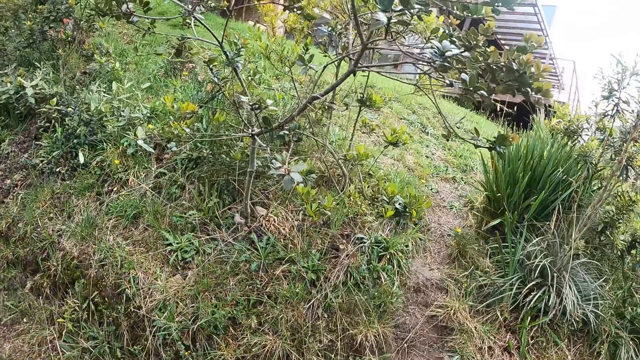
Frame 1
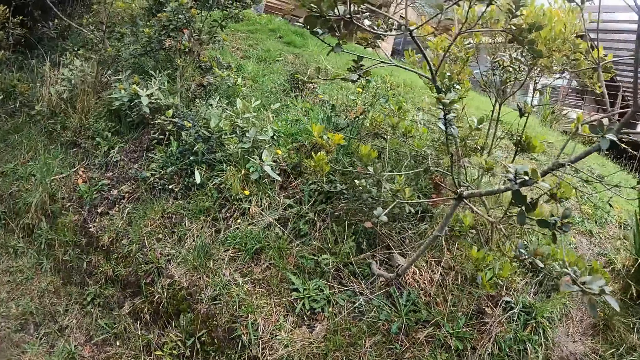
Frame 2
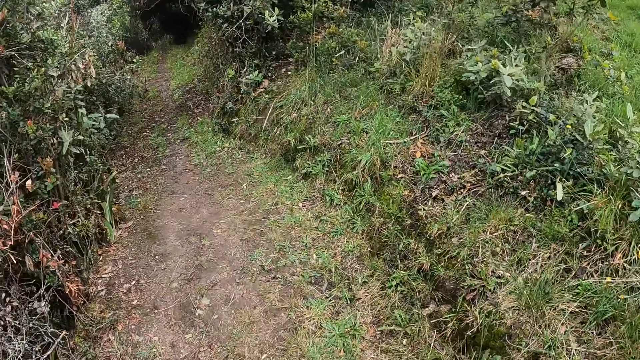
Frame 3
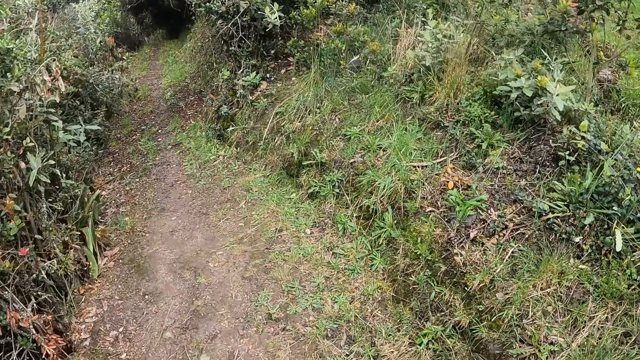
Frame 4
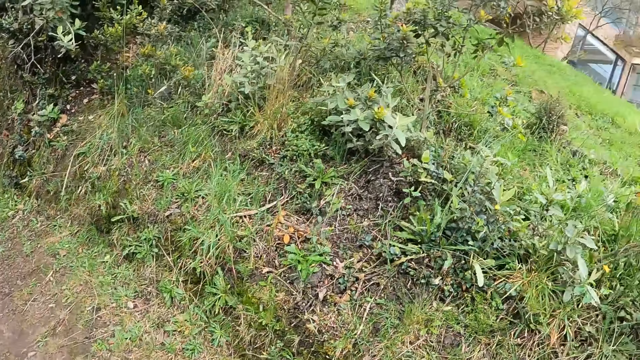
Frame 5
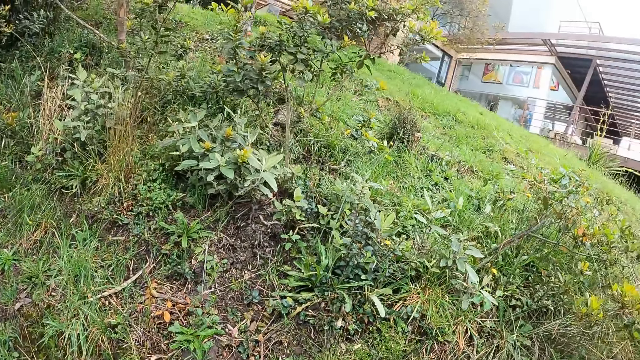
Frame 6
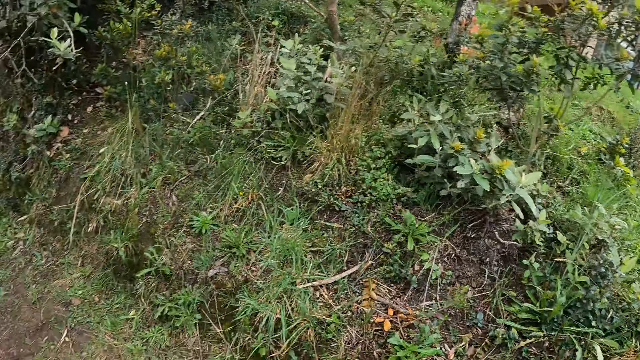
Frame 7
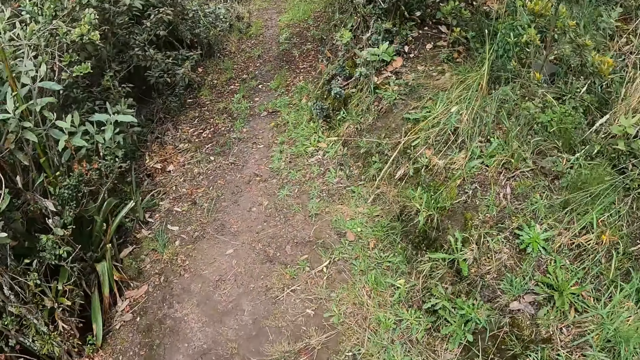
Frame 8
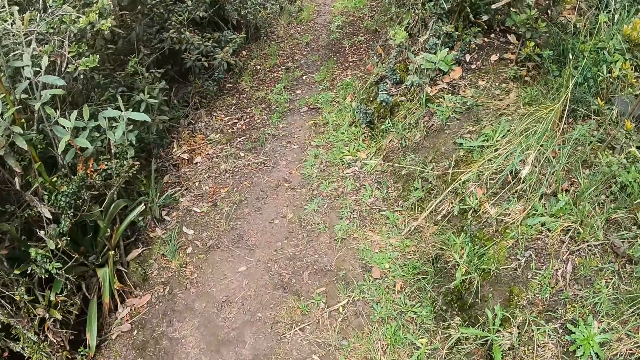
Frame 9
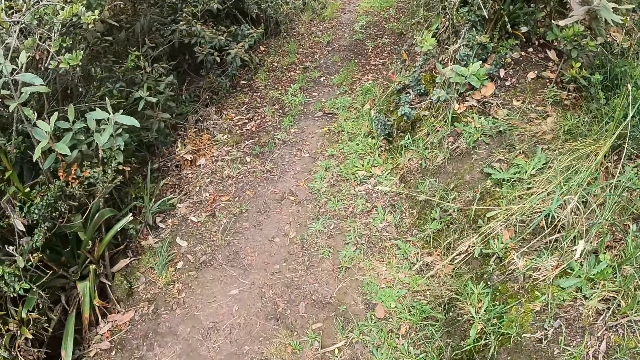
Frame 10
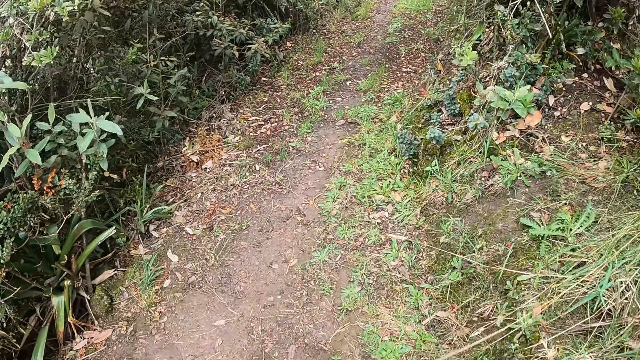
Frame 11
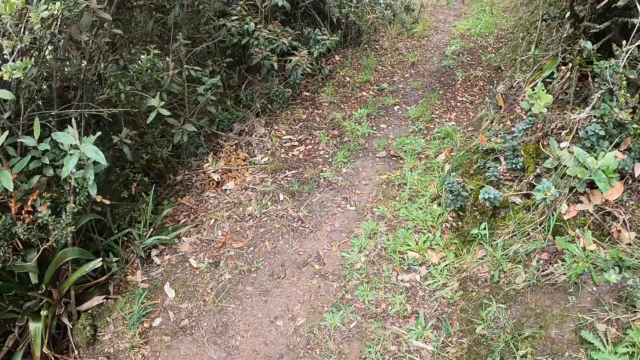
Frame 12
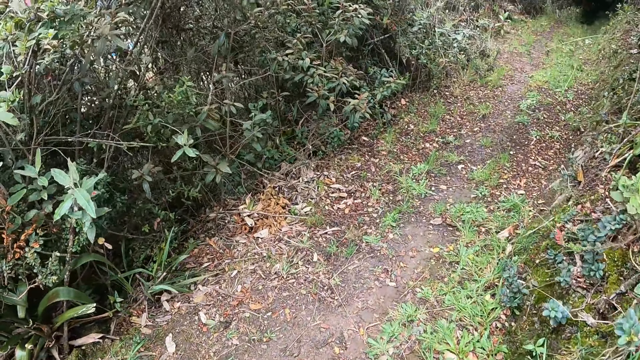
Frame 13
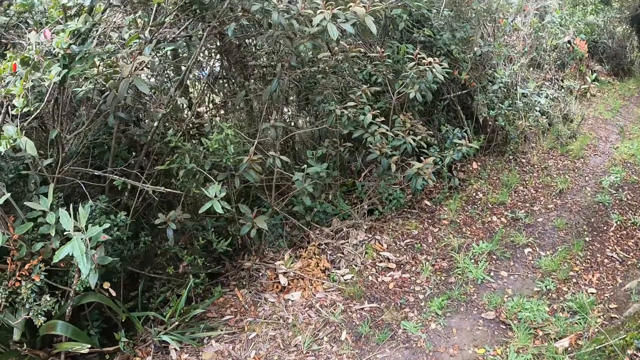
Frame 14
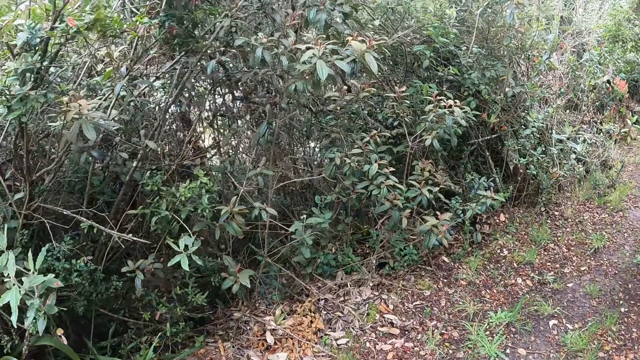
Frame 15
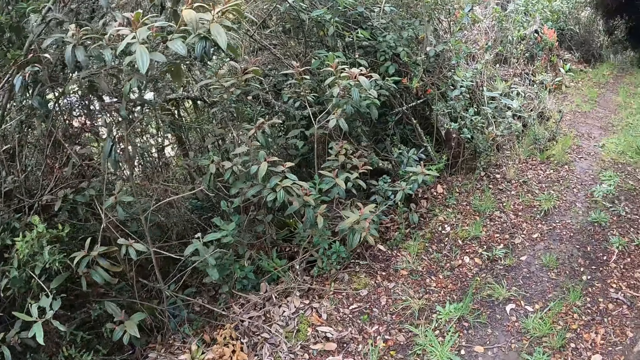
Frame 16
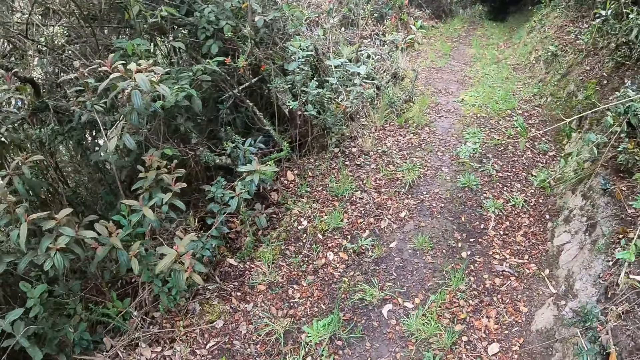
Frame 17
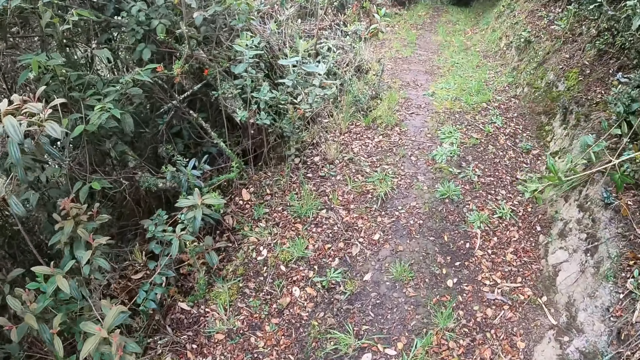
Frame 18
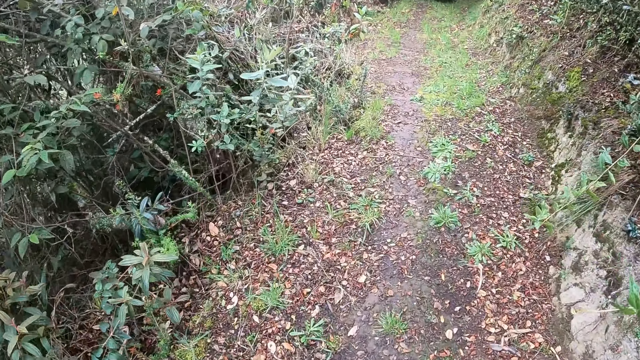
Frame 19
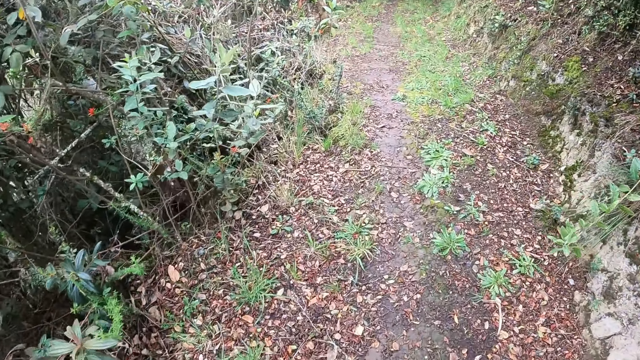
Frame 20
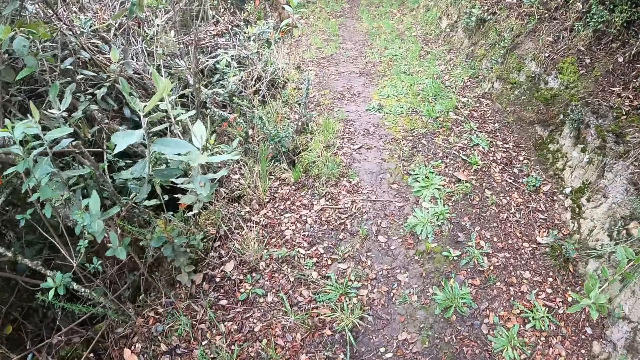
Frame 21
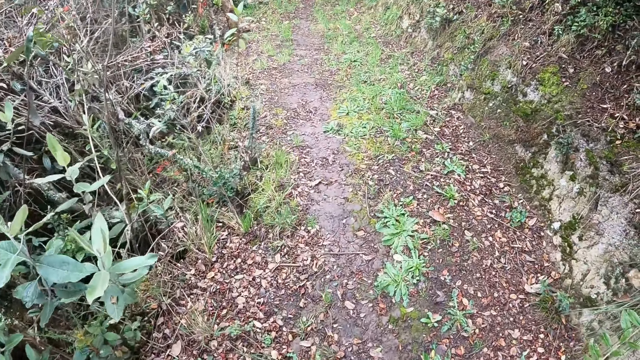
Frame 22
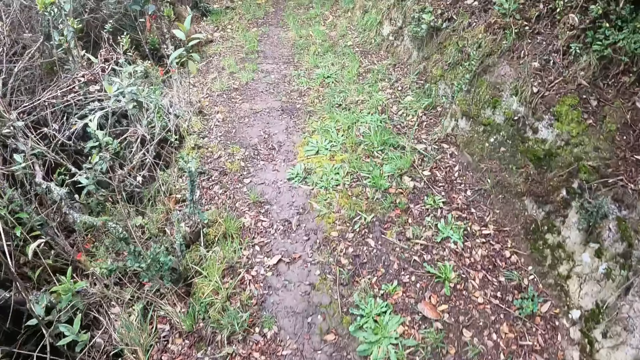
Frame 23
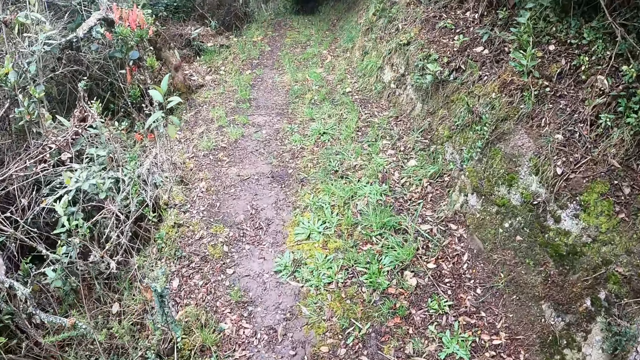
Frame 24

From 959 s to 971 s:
The camera wearer looks around. They walk along the path. They look around. They walk along the path.

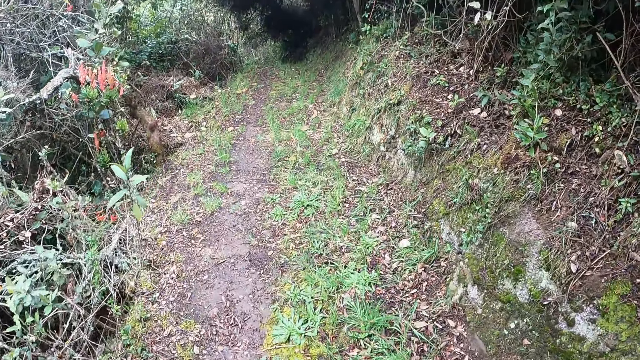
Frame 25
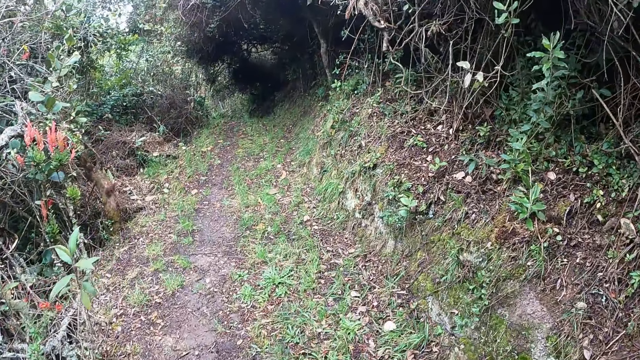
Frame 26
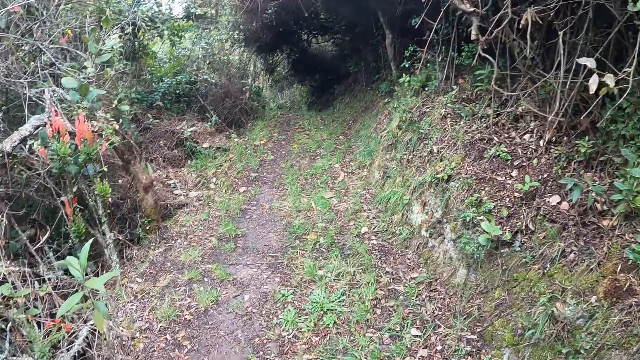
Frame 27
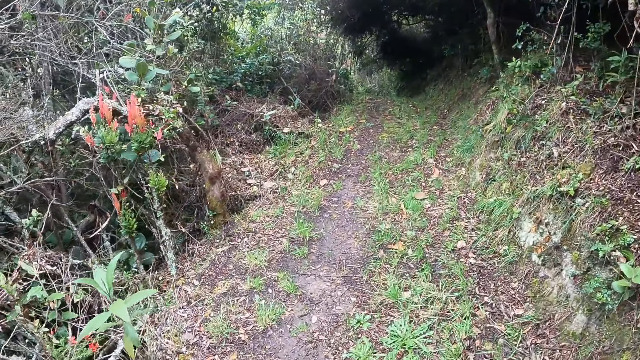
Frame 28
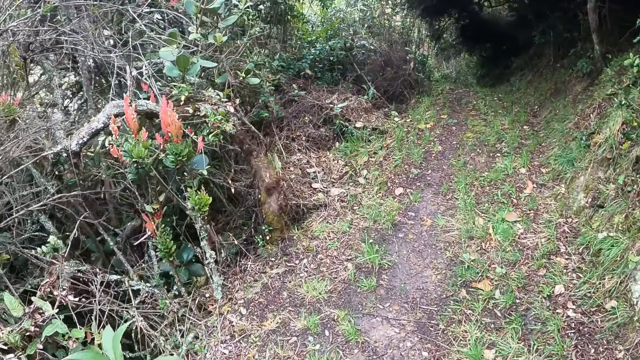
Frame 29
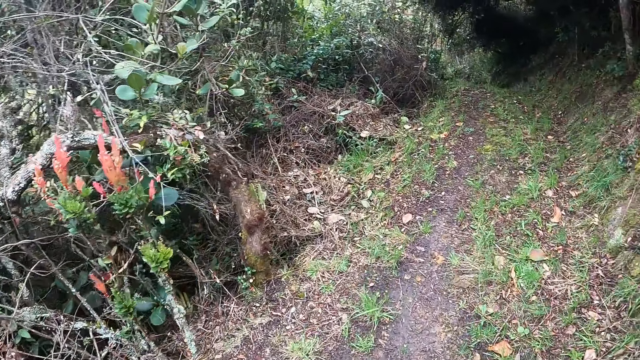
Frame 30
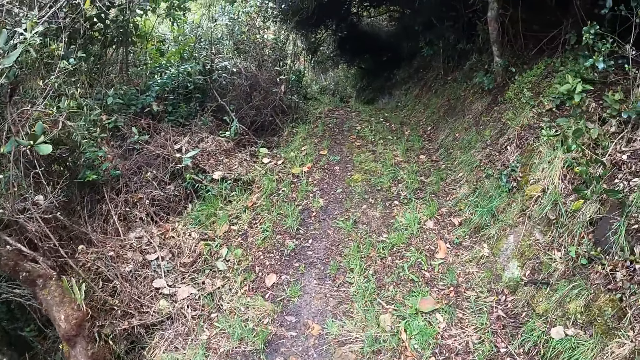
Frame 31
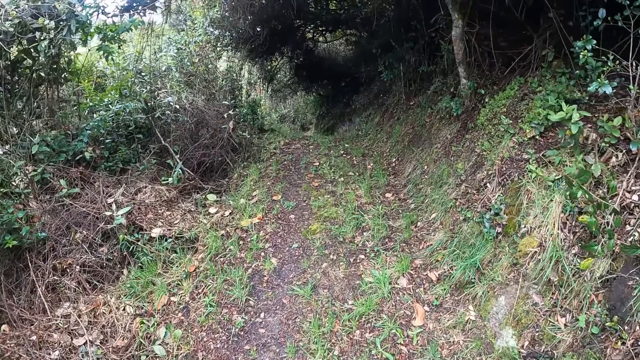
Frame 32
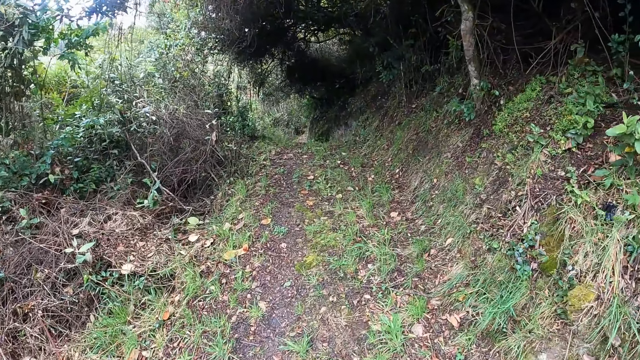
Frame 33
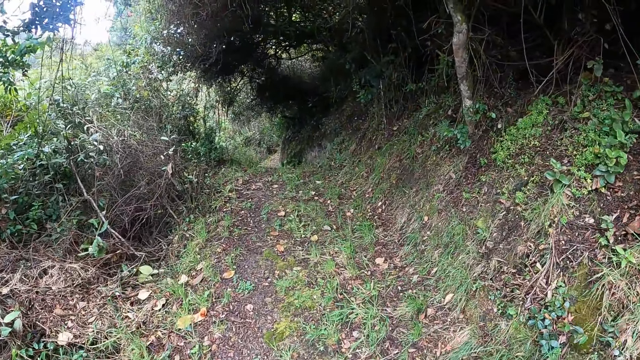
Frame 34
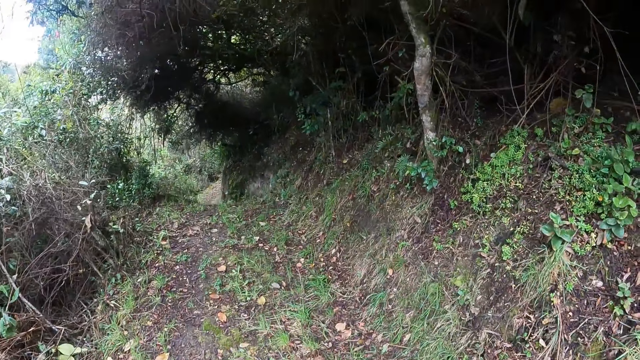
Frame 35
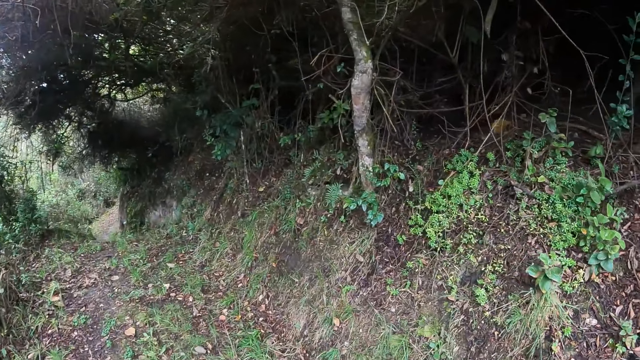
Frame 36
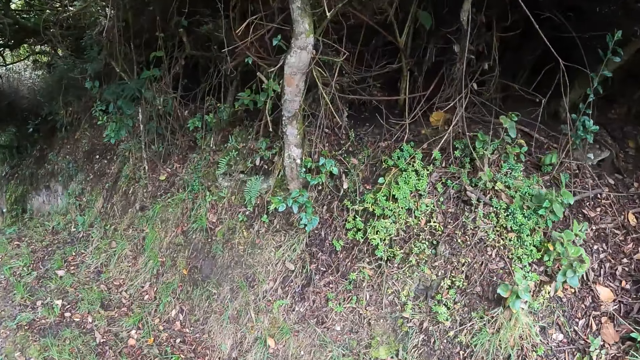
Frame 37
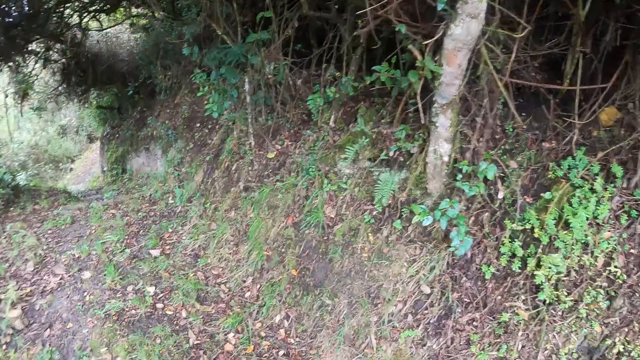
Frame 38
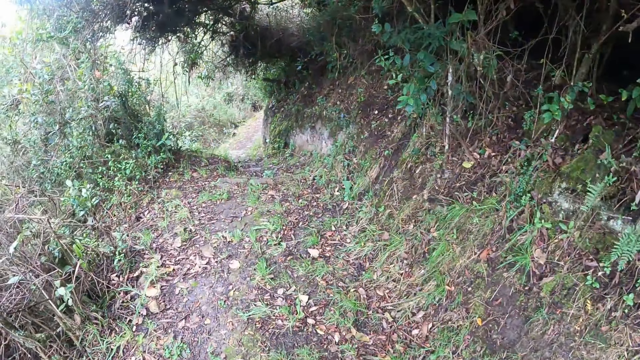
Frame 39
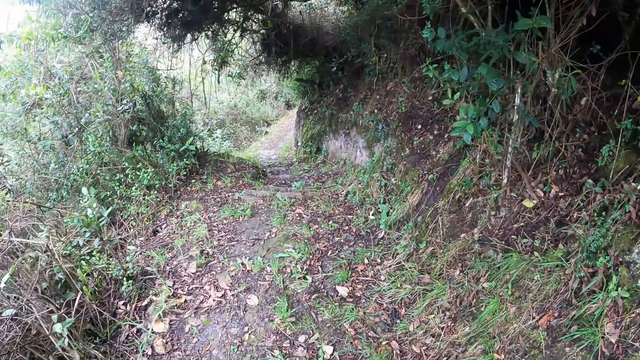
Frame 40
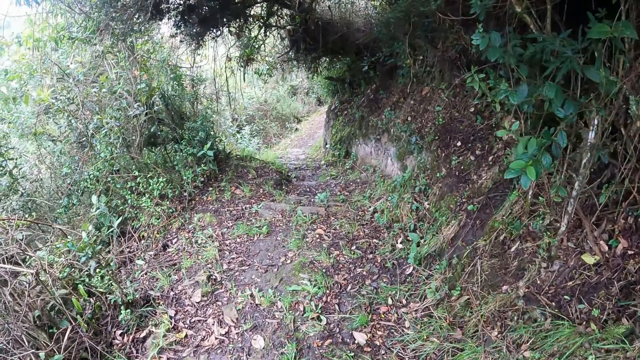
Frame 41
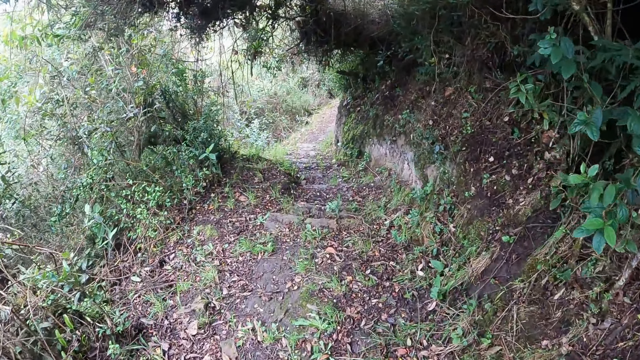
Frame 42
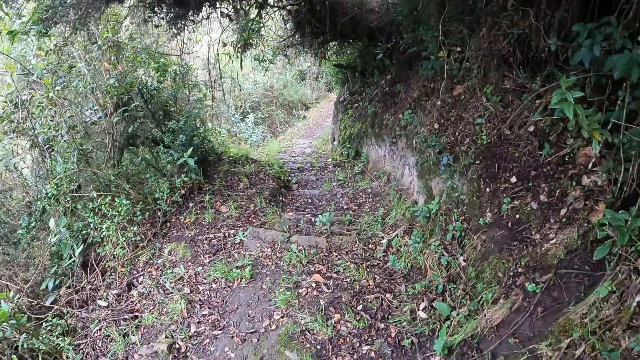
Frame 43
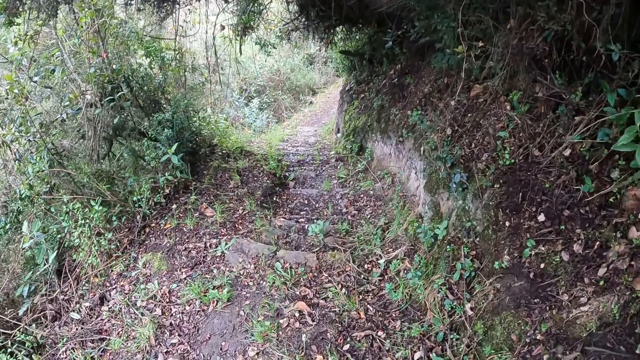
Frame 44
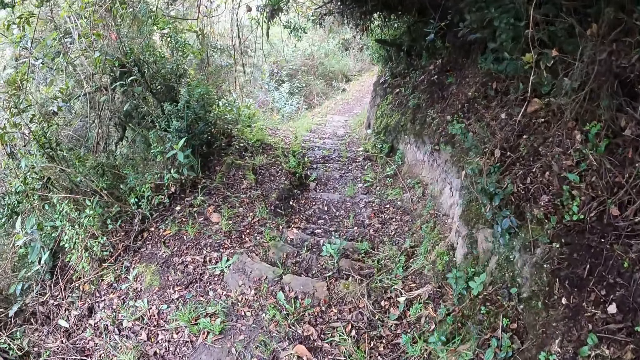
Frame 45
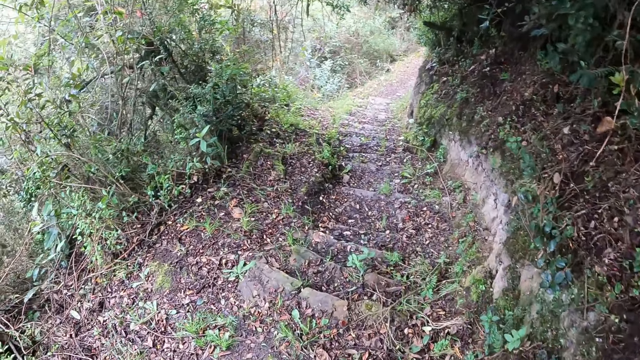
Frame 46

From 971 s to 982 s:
The camera wearer looks around. They walk along the path.
